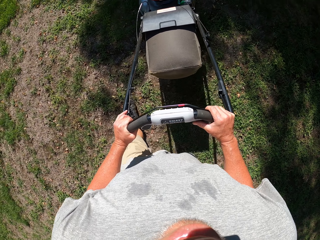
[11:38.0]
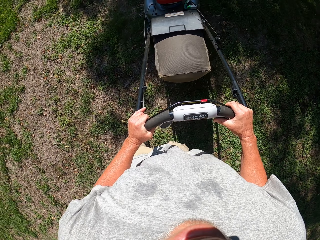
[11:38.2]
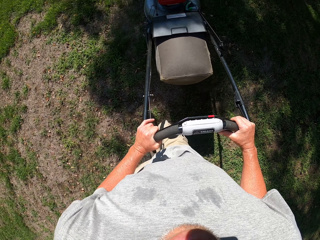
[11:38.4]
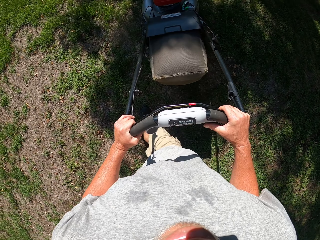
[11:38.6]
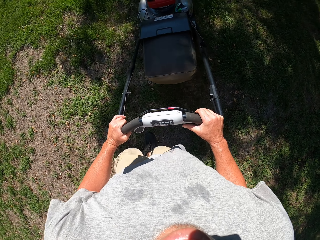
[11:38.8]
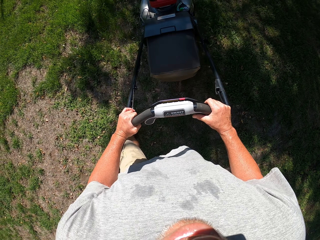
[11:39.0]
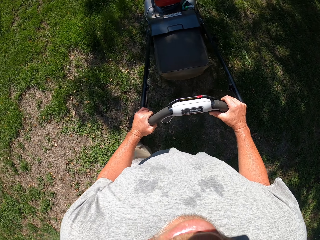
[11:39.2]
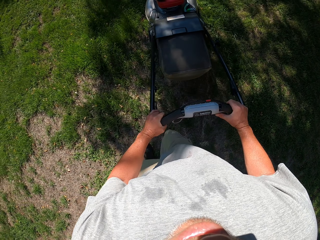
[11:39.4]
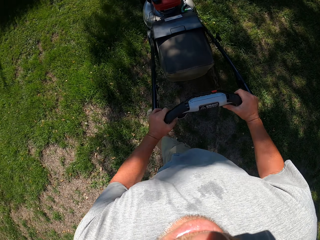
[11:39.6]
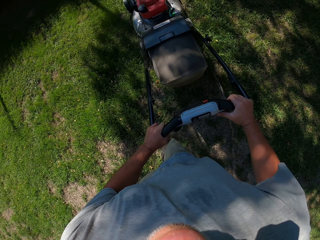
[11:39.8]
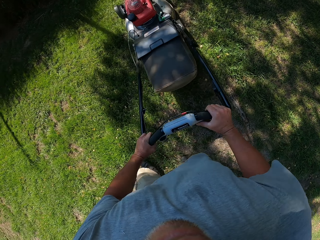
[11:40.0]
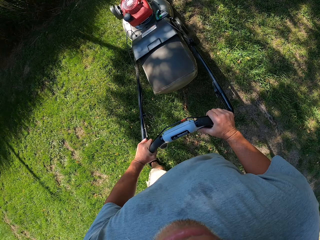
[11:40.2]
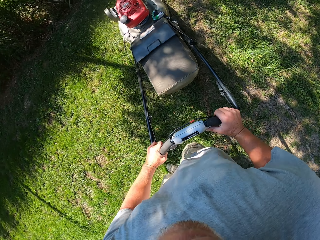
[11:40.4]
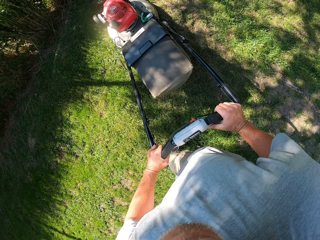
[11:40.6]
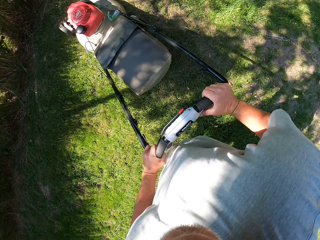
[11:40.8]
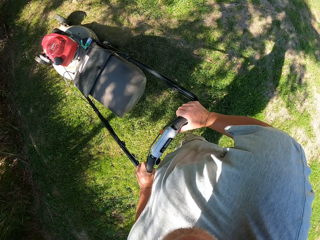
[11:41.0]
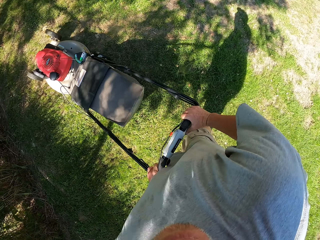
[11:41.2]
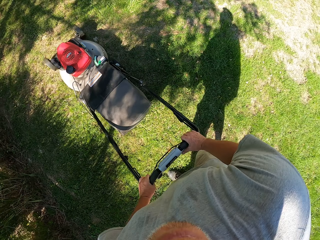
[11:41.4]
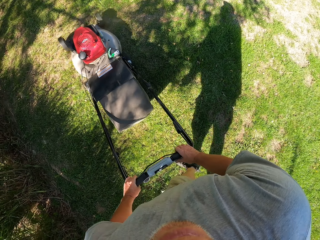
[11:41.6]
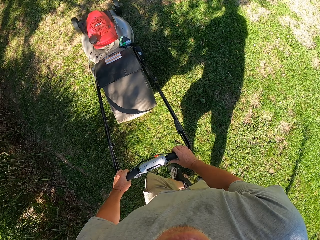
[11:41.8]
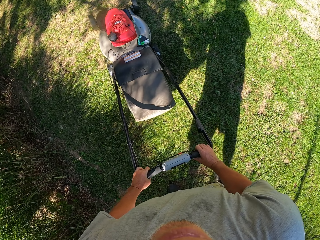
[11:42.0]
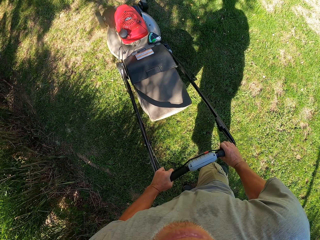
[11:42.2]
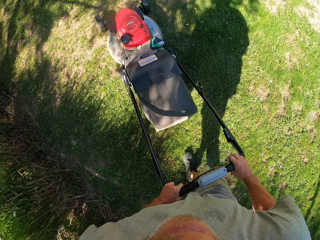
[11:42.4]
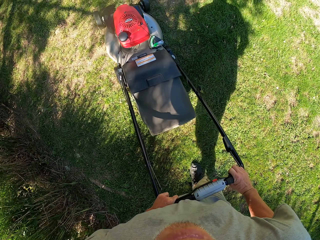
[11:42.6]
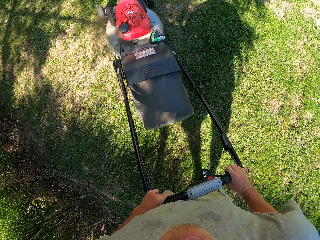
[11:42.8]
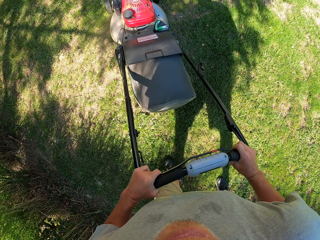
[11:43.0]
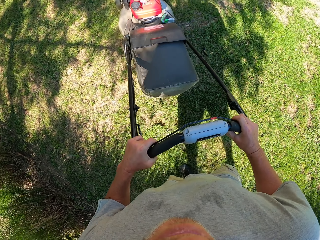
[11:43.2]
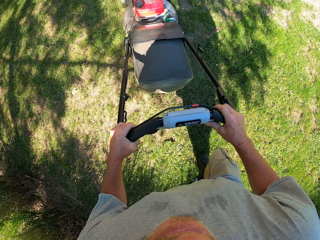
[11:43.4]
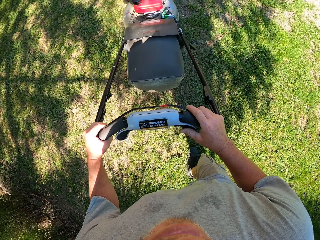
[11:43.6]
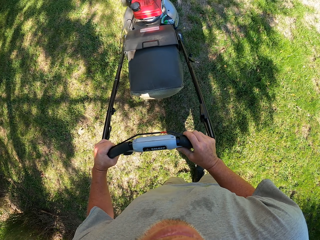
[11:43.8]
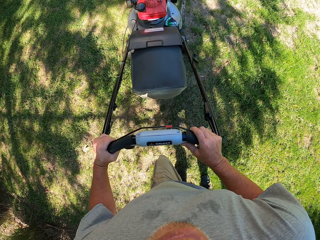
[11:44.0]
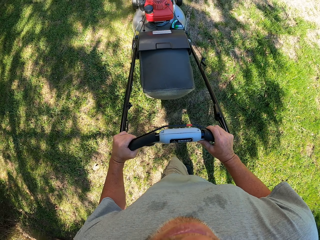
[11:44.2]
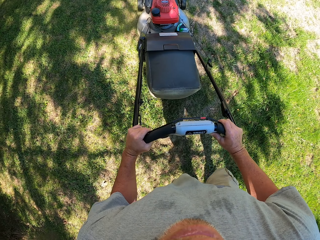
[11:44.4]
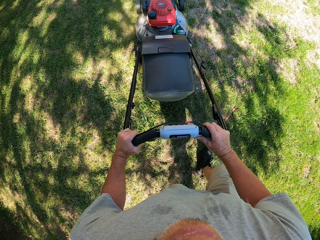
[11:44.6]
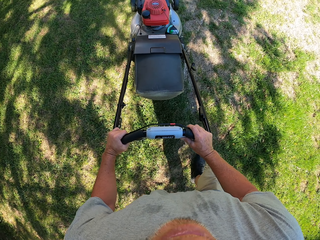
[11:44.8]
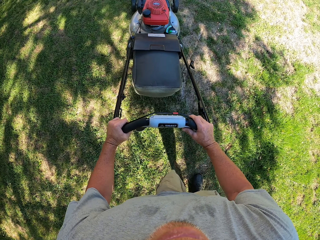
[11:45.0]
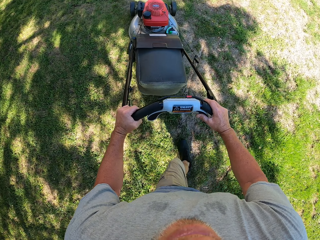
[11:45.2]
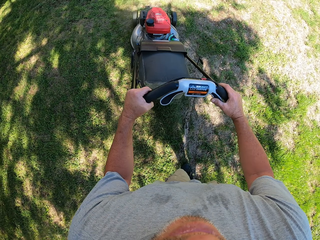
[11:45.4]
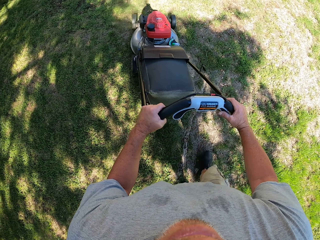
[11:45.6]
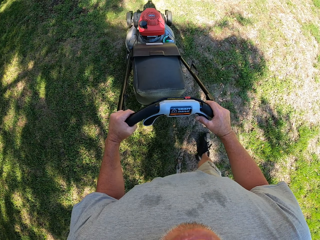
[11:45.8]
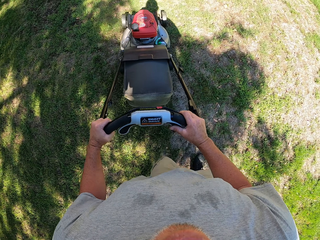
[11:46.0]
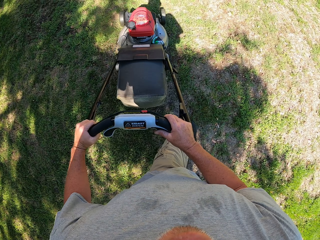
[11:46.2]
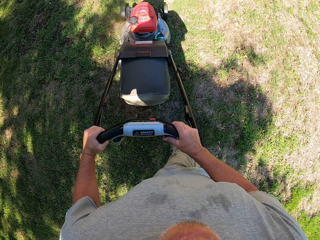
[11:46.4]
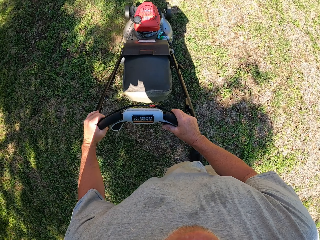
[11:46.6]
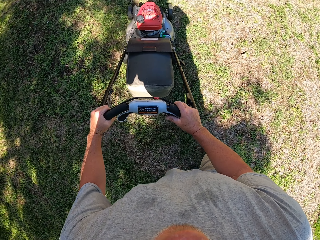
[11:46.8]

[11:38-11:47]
The camera wearer turns the lawn mower right and pushes the lawn mower forward.

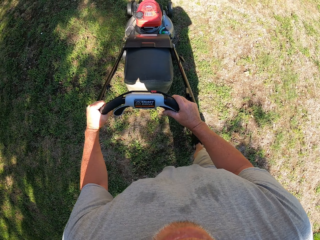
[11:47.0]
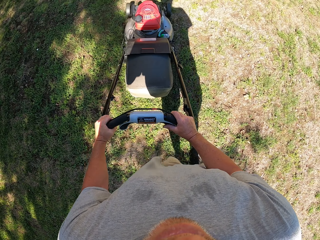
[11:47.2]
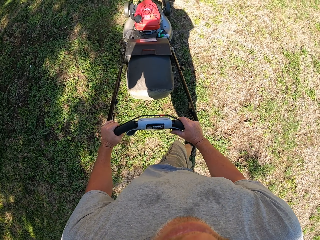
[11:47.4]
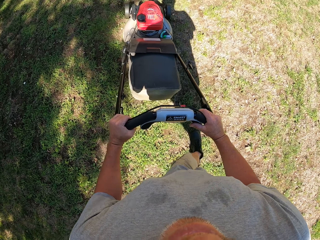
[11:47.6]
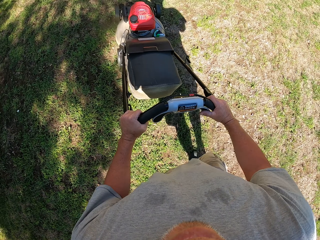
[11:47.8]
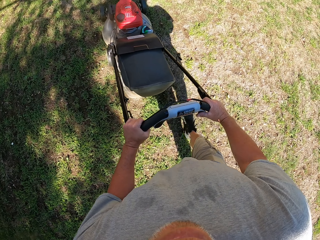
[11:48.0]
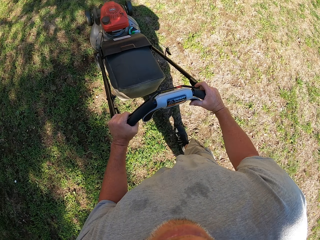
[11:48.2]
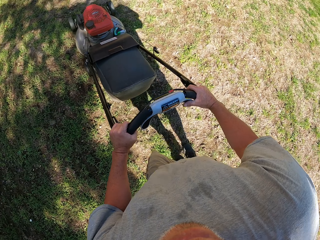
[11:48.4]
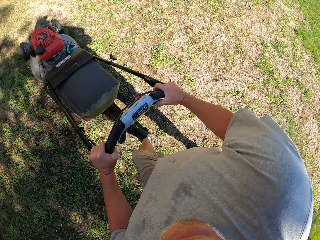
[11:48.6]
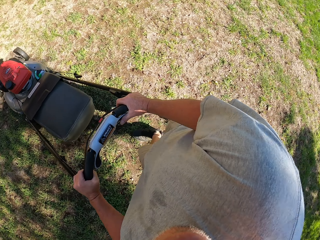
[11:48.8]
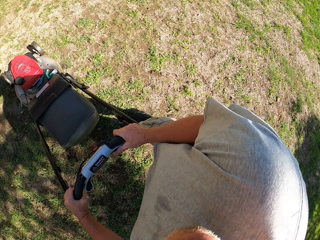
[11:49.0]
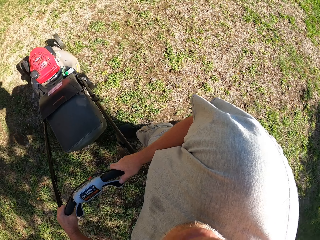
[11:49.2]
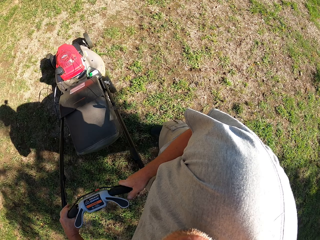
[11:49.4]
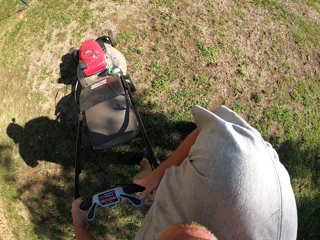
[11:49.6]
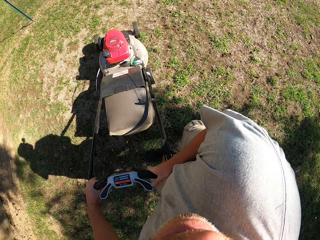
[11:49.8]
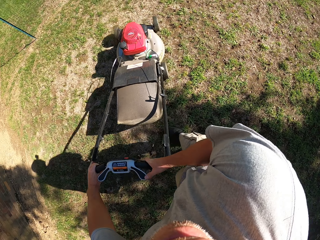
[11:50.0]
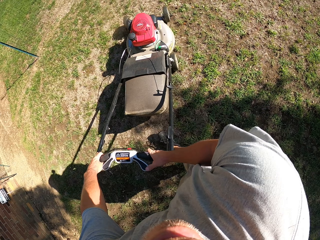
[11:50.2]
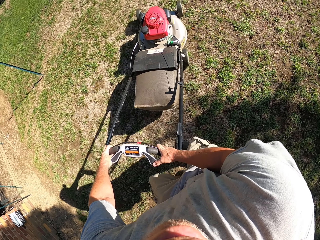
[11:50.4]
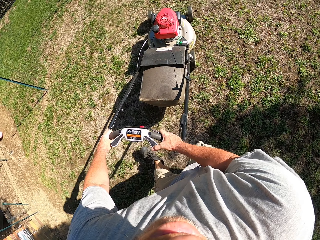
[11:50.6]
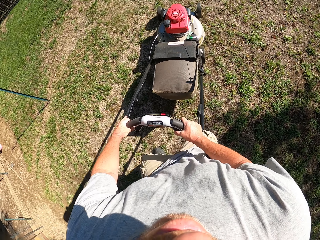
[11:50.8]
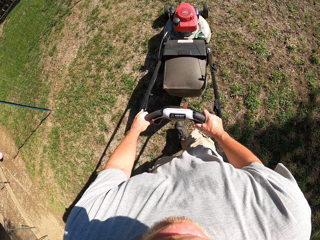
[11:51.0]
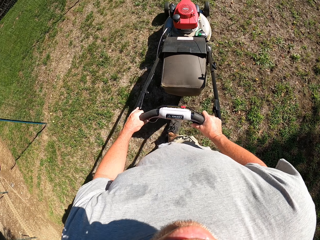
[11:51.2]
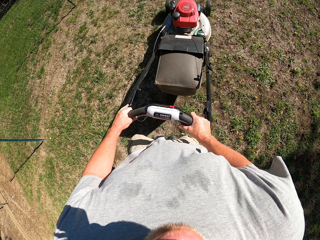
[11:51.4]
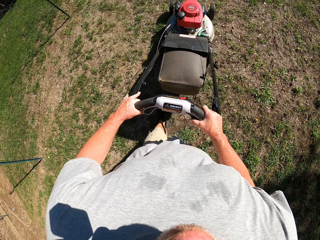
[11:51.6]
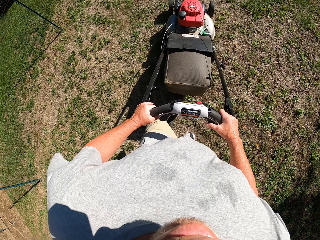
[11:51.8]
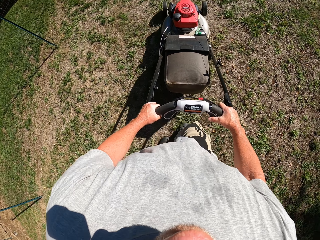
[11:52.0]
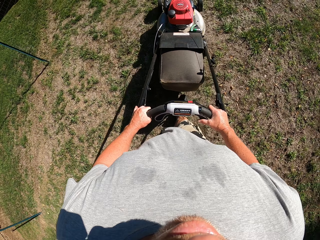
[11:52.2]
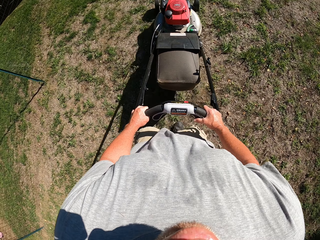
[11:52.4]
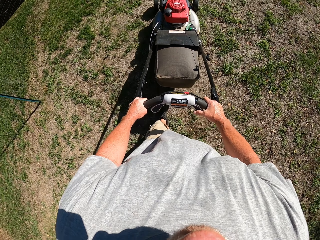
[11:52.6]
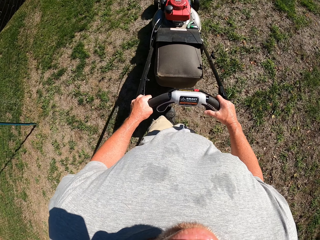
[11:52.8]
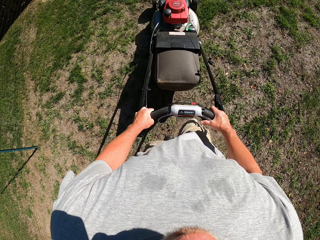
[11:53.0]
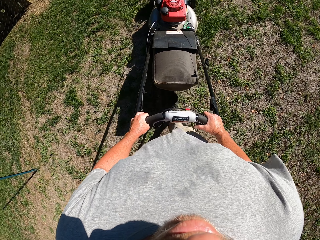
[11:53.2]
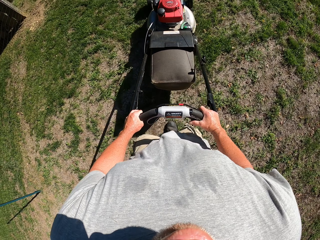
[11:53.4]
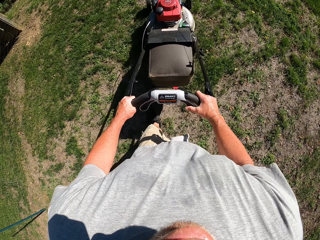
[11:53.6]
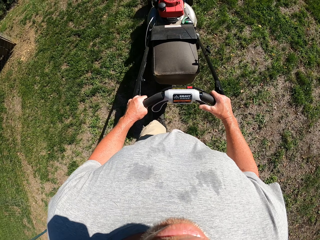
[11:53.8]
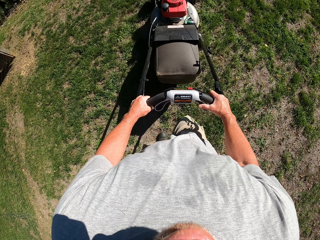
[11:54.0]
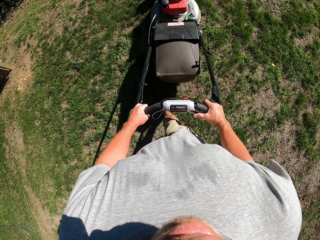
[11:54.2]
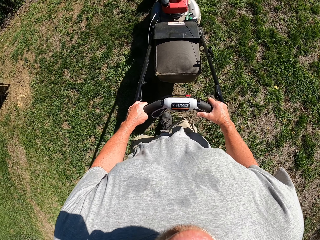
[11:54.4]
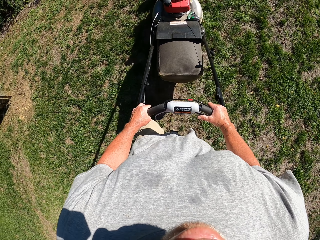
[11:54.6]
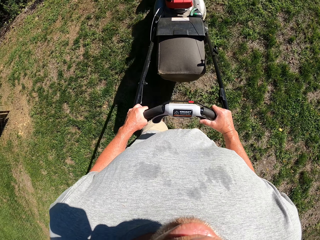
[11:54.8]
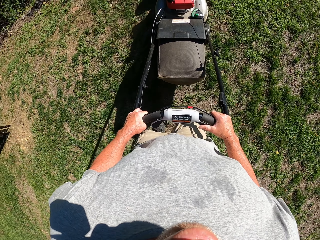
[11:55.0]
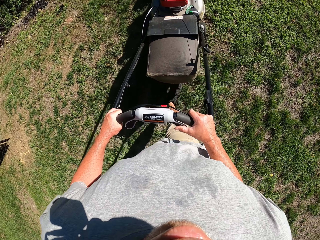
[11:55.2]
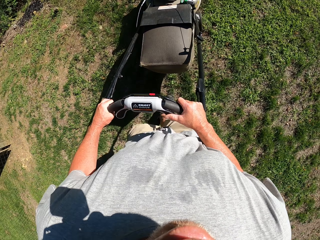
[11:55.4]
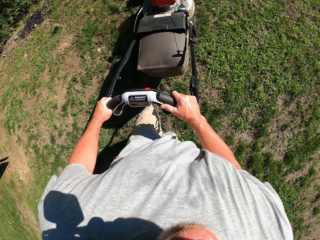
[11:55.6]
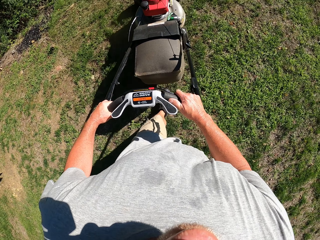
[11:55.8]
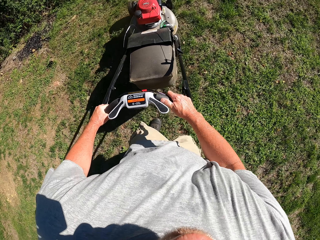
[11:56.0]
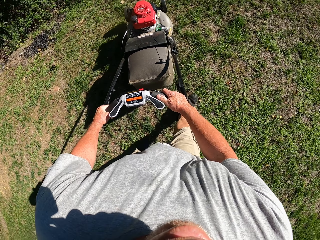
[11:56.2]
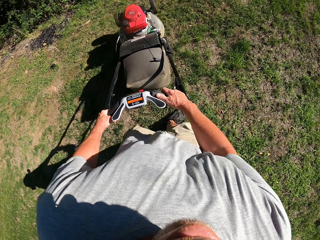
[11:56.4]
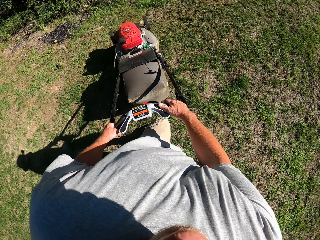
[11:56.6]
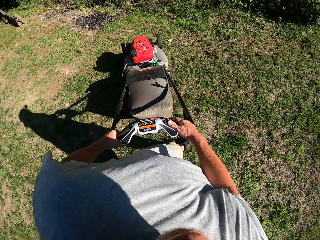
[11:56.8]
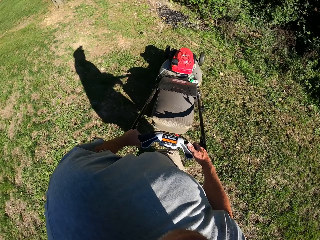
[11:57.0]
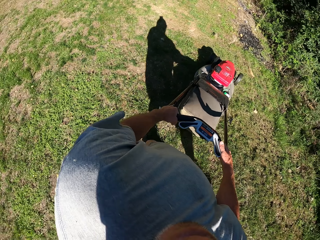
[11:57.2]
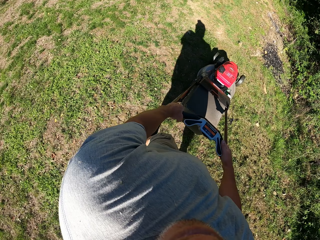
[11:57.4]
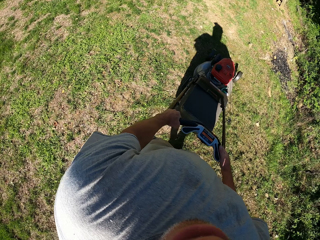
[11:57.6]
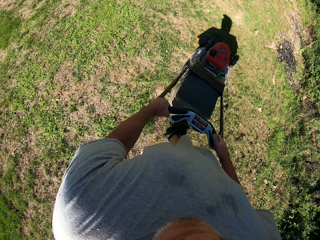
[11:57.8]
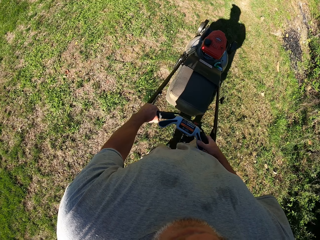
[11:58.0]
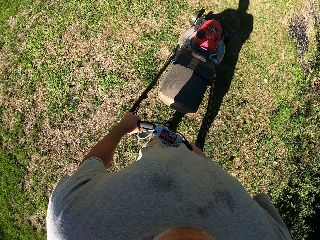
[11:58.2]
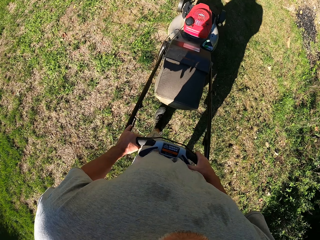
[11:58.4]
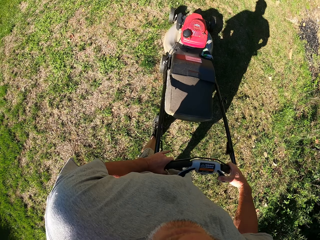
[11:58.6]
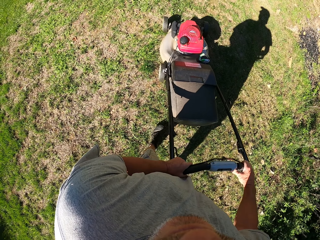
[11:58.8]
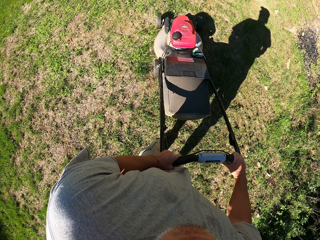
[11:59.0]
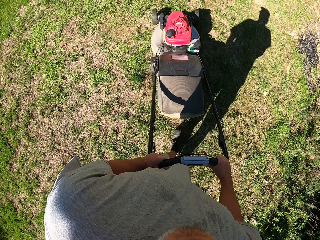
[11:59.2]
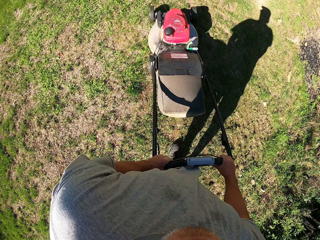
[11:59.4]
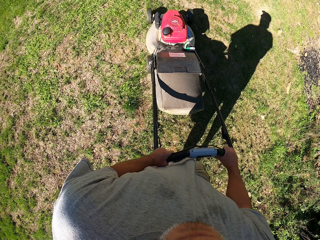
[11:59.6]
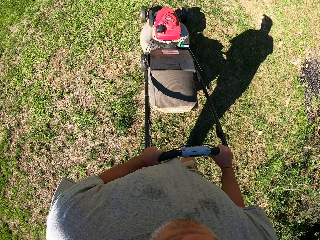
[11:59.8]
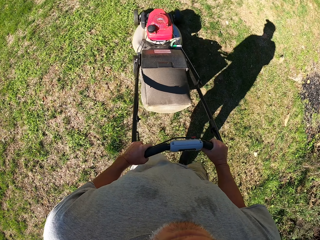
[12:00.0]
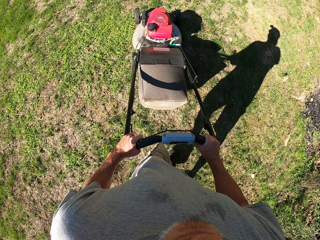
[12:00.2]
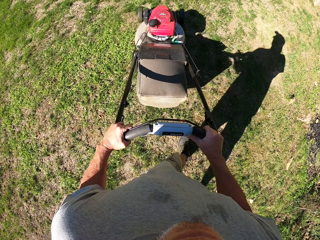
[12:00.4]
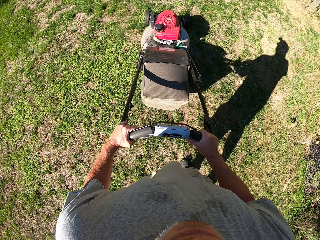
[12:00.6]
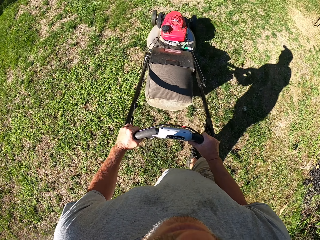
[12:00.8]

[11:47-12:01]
The camera wearer turns the lawn mower right. They push the lawn mower forward. They turn the lawn mower left. They push the lawn mower forward.
